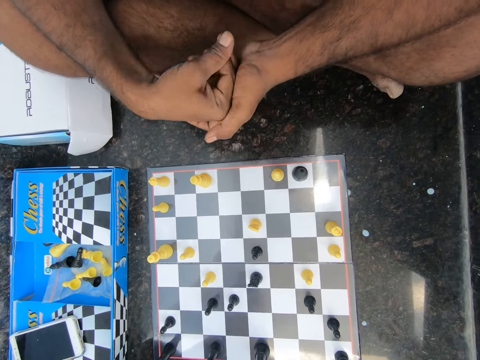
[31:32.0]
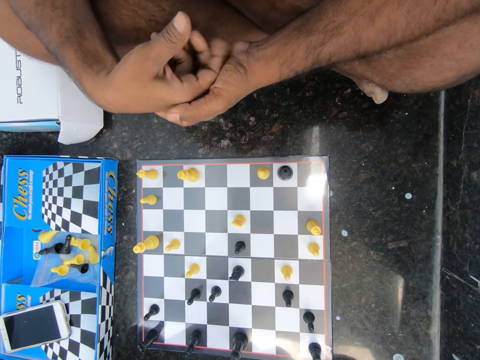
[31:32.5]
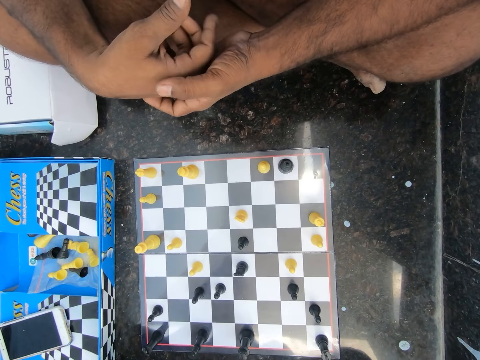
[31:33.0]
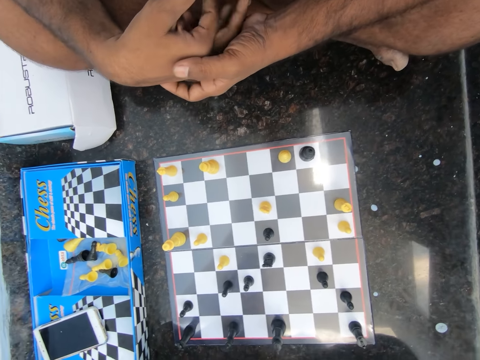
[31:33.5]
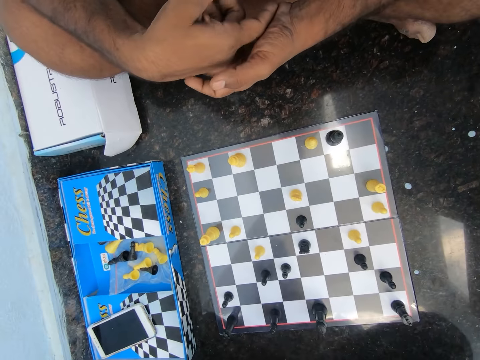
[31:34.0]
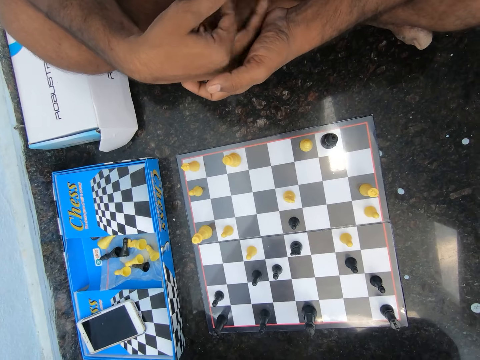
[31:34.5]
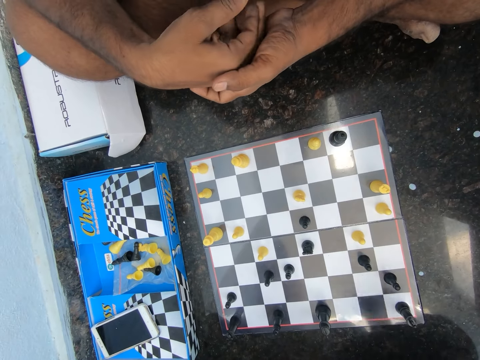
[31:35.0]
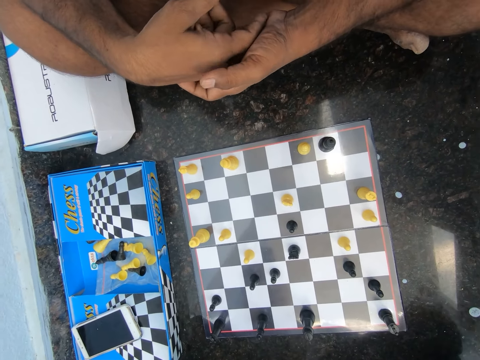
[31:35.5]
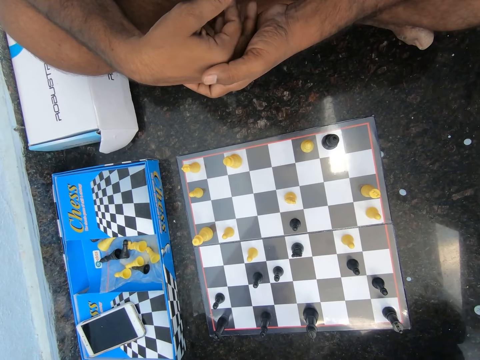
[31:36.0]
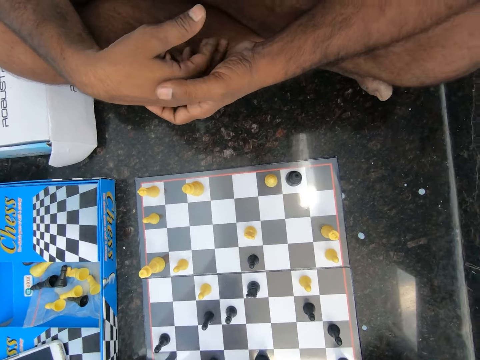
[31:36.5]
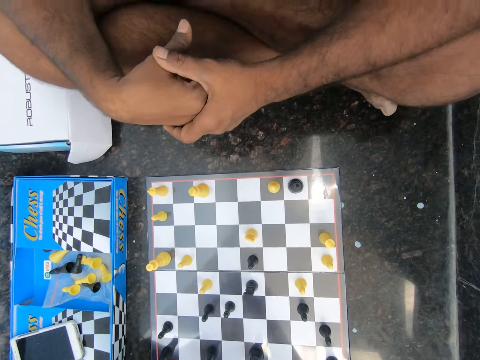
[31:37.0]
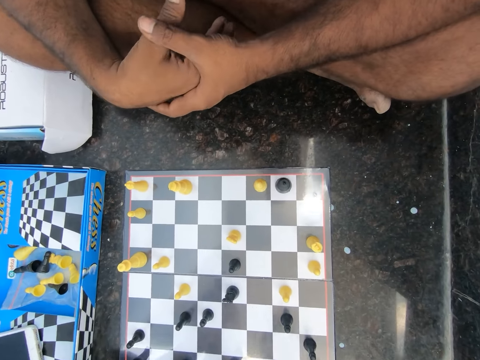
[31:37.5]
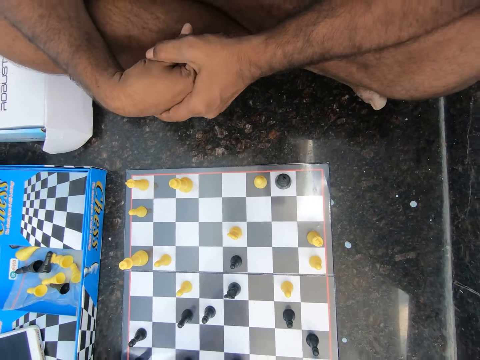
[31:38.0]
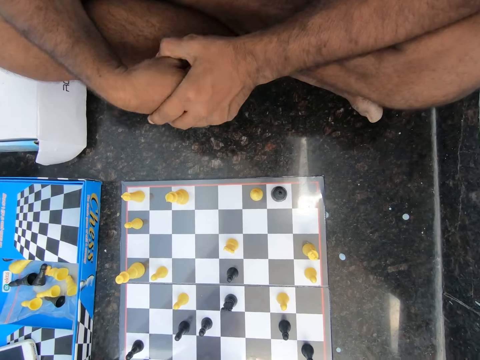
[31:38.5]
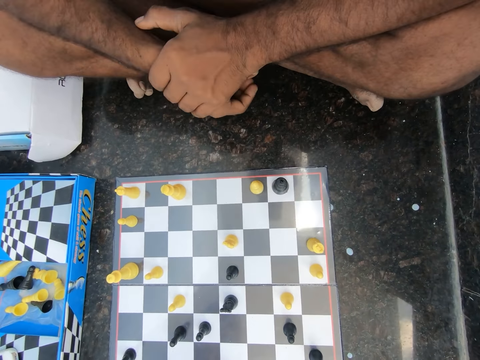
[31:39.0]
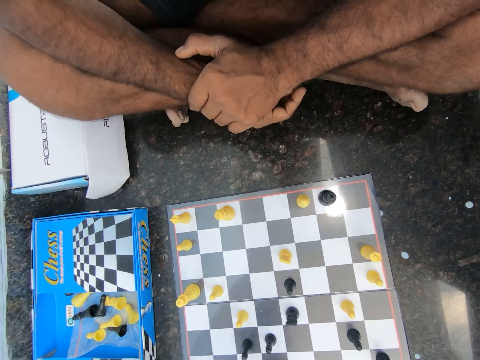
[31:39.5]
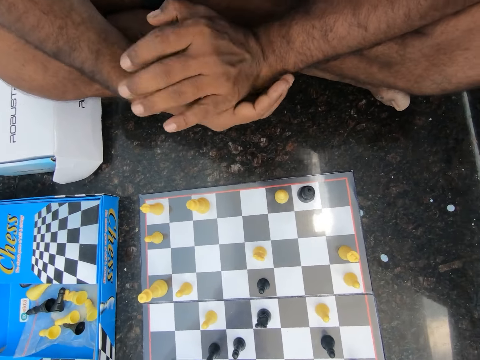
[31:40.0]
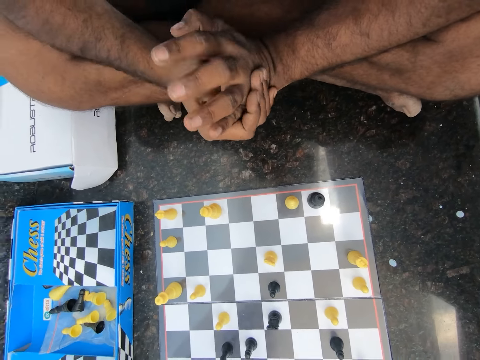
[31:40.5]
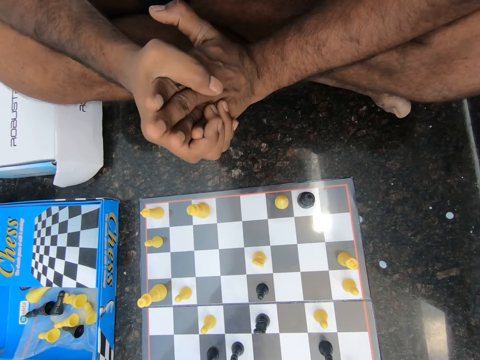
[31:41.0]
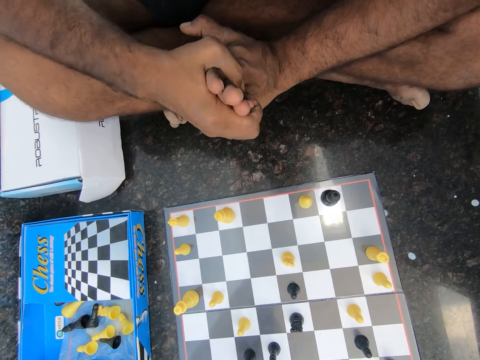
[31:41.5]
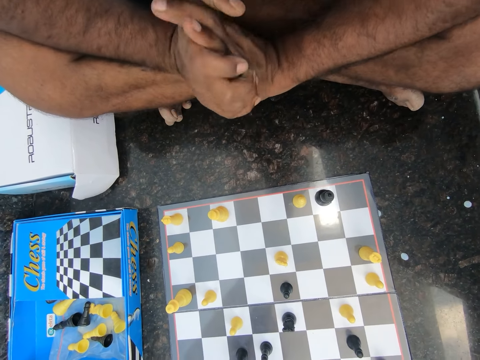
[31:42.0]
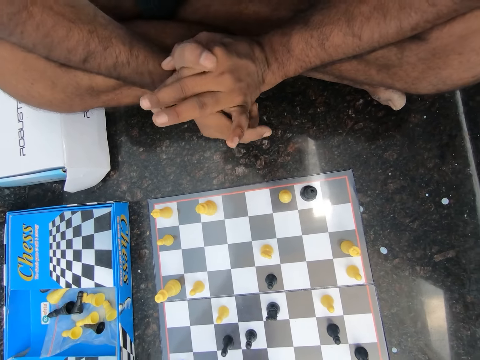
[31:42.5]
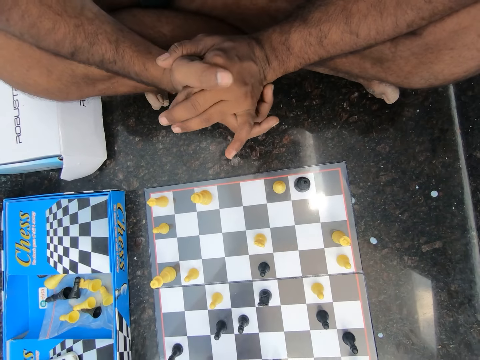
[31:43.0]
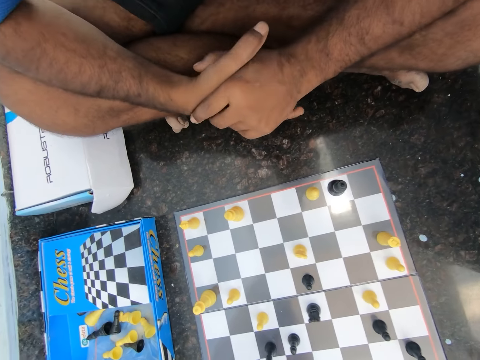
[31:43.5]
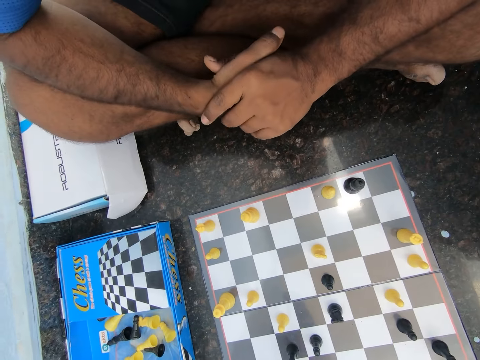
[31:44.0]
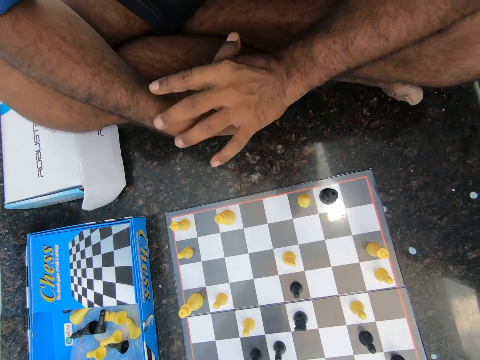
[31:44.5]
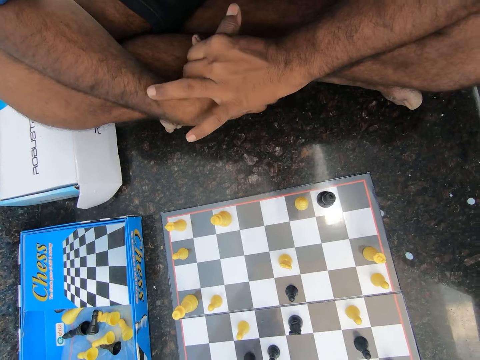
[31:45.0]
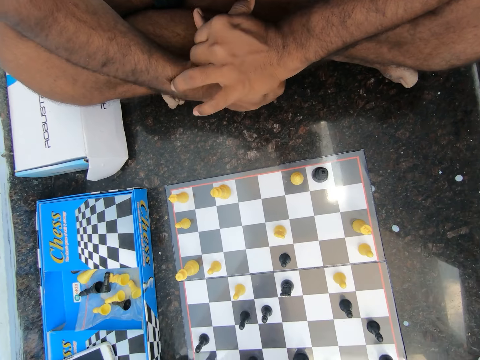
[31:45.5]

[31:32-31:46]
A man fumbles with his hands. The camera wearer moves fingers.

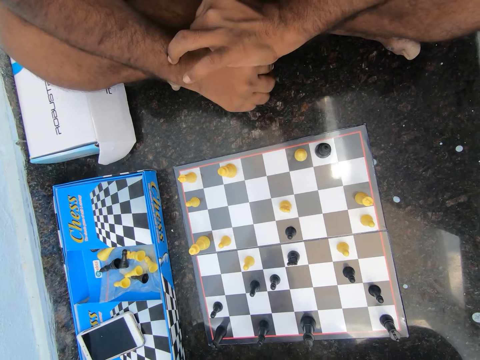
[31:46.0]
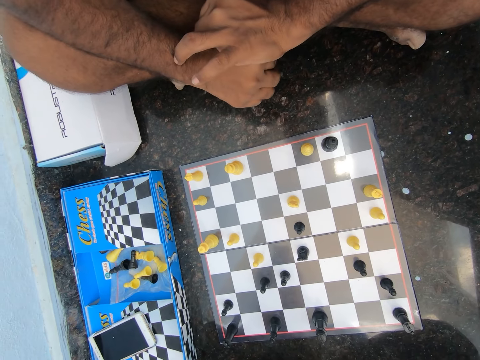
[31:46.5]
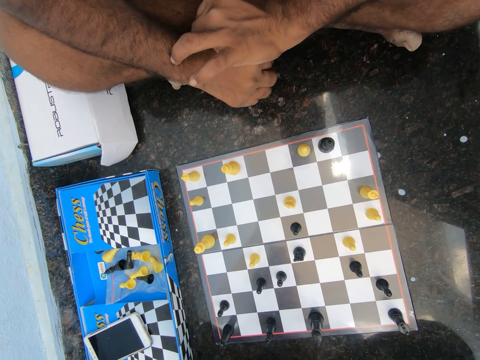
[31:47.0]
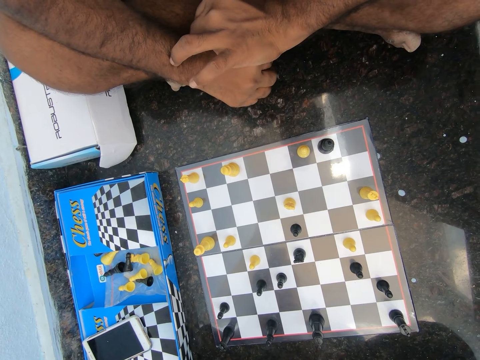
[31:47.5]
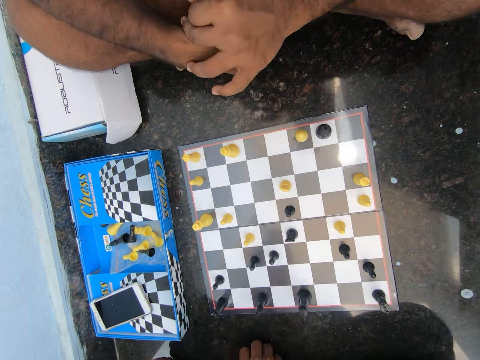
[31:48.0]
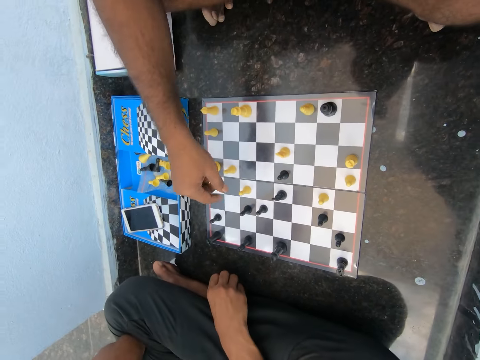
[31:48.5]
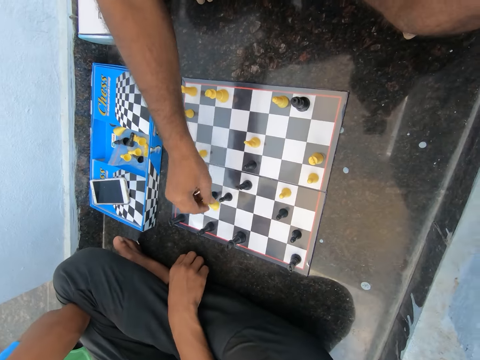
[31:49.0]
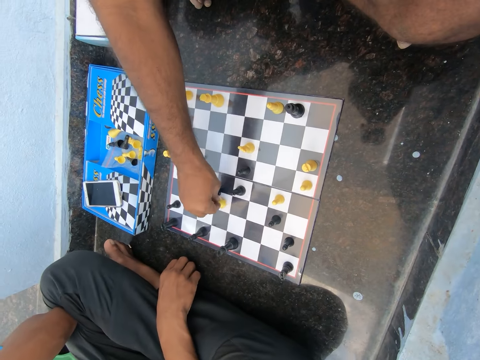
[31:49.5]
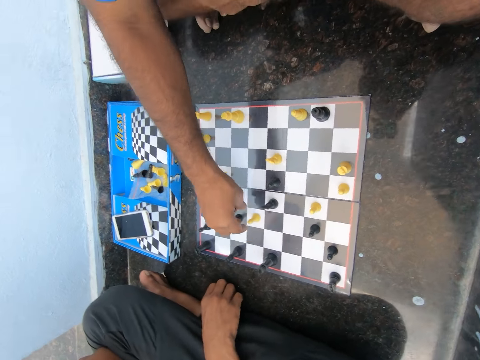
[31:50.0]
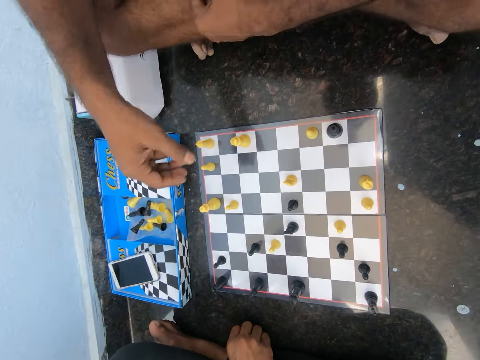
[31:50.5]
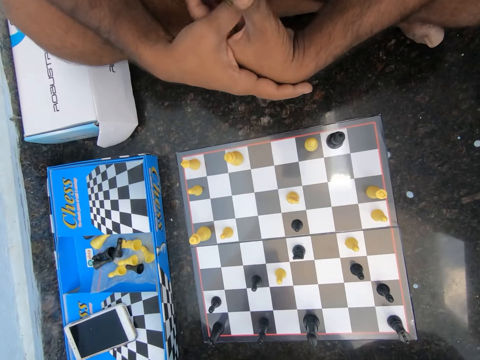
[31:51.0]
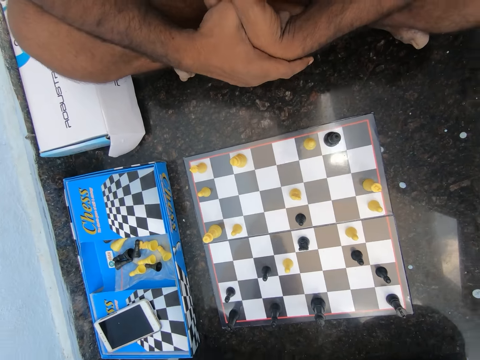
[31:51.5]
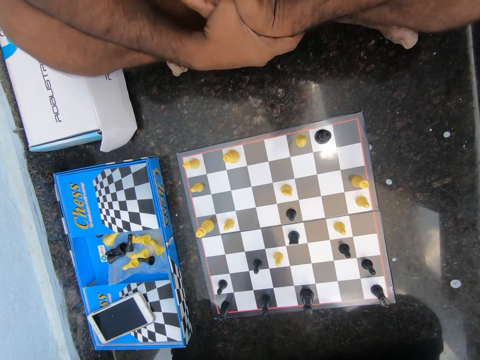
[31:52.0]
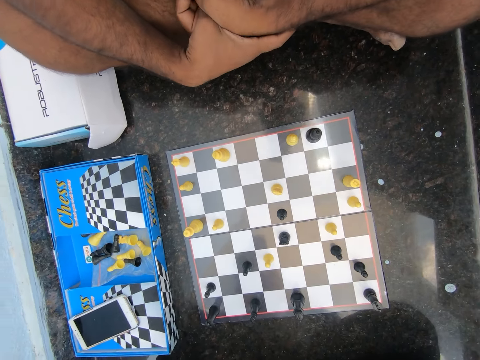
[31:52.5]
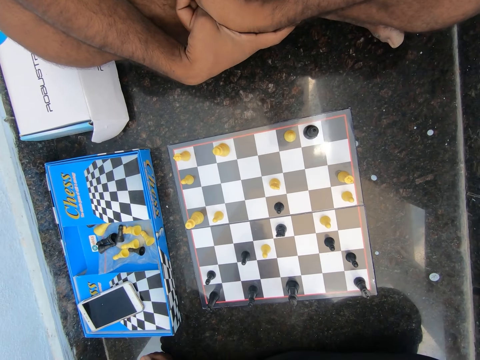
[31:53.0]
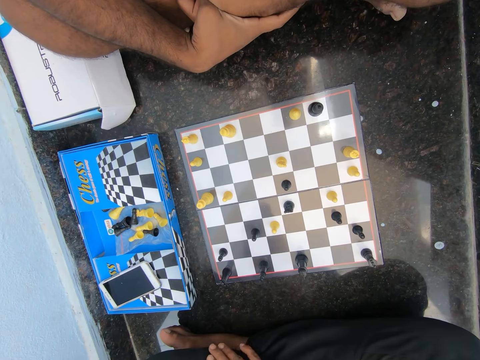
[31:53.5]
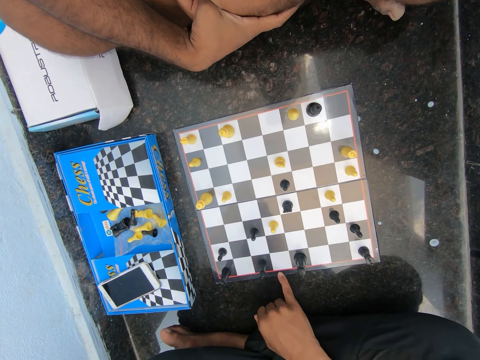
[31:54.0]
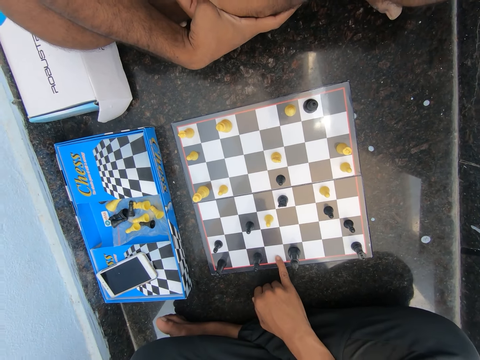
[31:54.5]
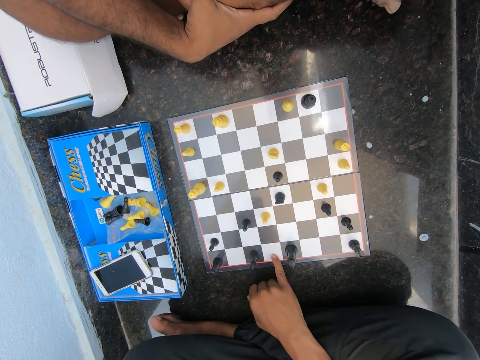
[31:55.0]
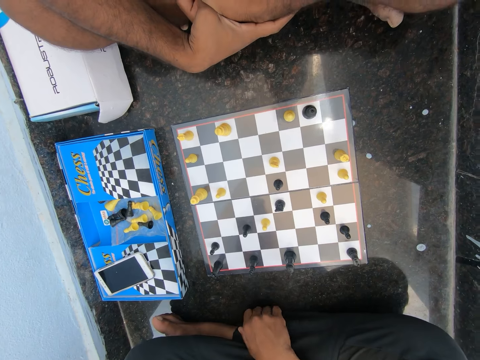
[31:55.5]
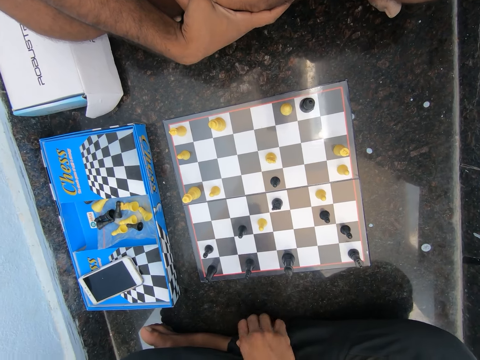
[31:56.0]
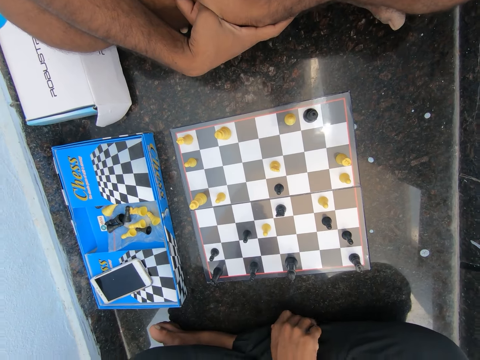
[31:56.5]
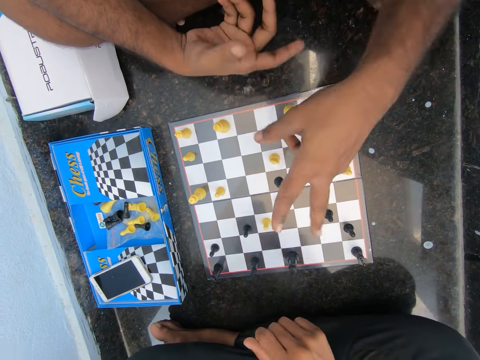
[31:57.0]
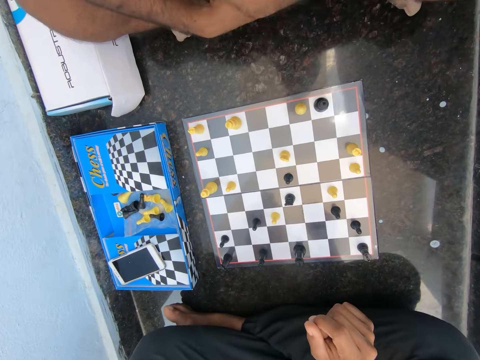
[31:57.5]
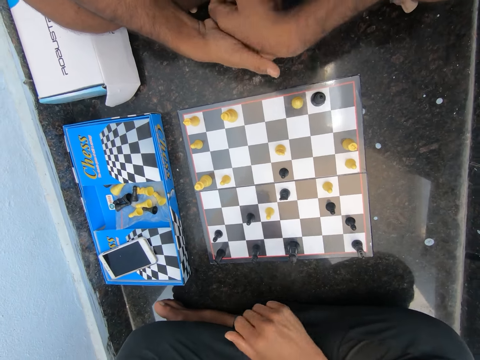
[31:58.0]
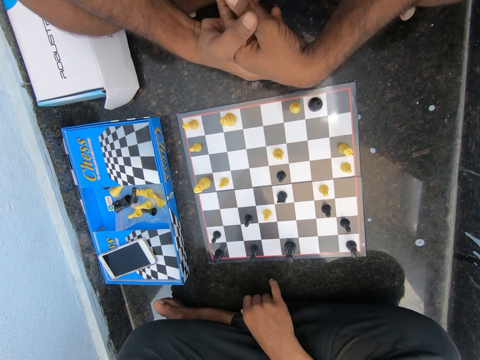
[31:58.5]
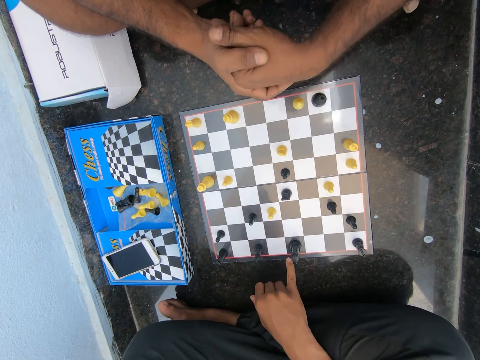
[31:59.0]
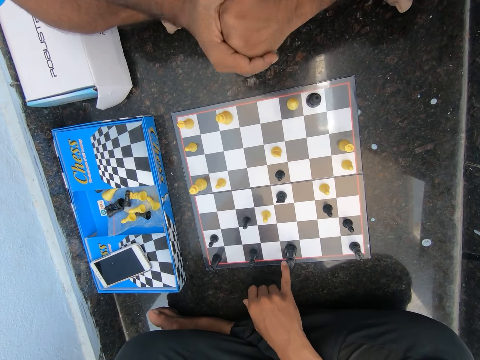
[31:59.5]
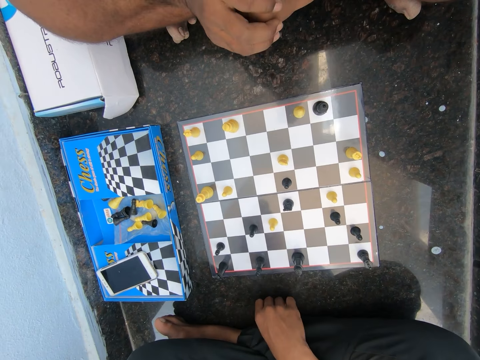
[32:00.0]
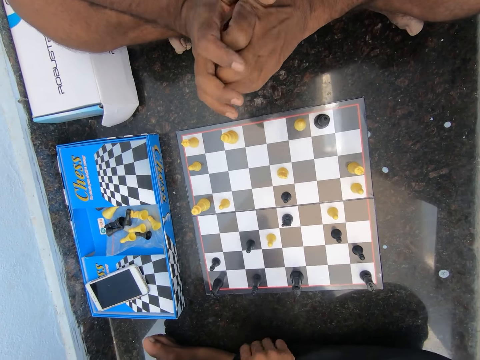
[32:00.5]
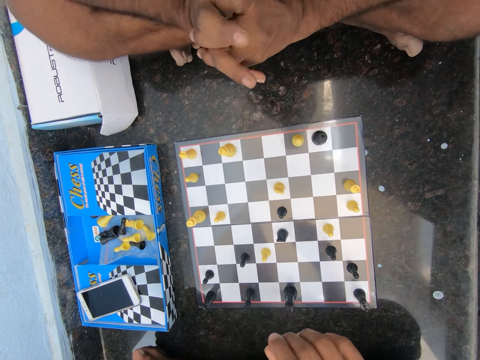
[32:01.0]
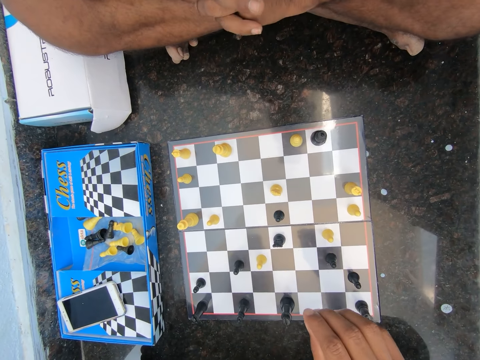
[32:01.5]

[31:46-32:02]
A man moves a chess pawn across the chess board. The man plays chess on the floor in the room, picks the chess pawn from the chess board, drops the chess pawn on a box and moves fingers. The camera wearer claps hands. He points at the chess board. He moves his hand. The man demonstrates with his hand. The man moves hands. The camera wearer discusses with the man in the room. He points at the chess board.
